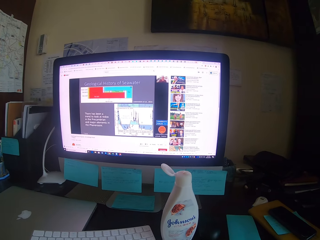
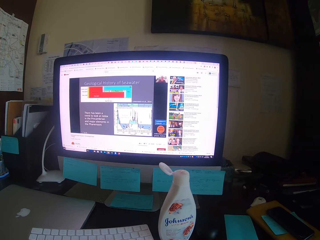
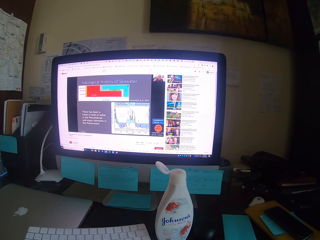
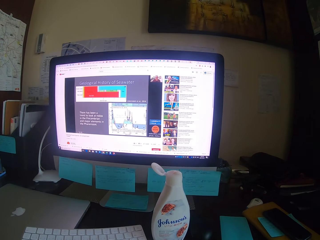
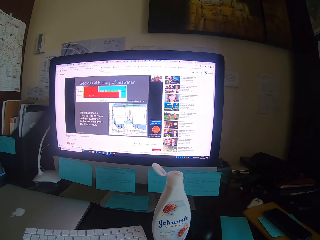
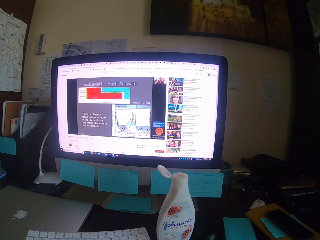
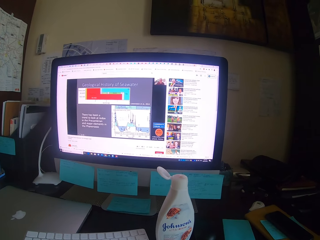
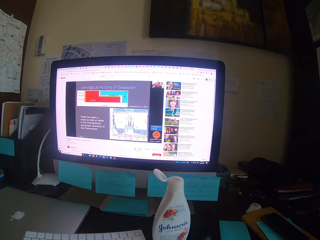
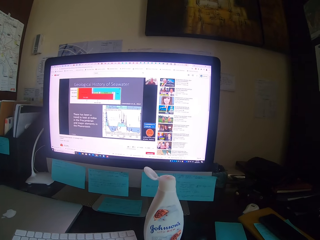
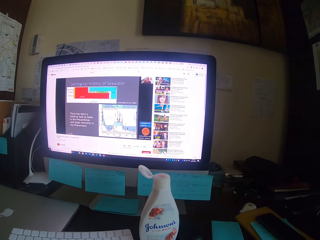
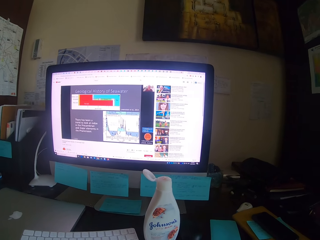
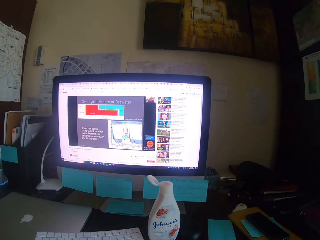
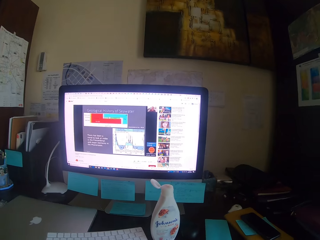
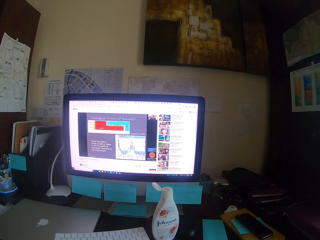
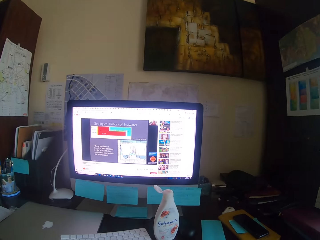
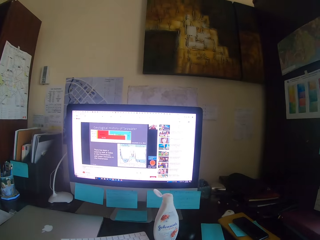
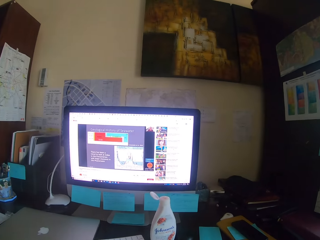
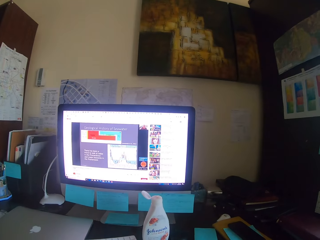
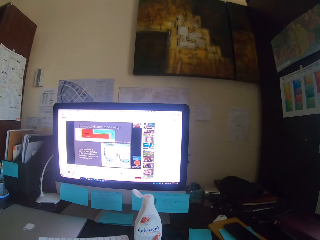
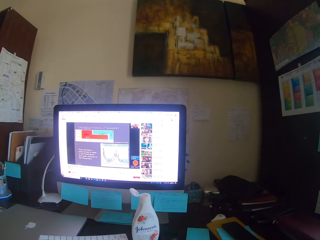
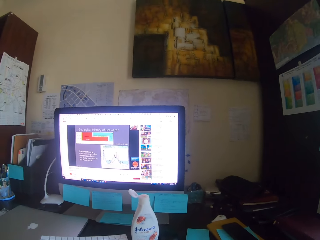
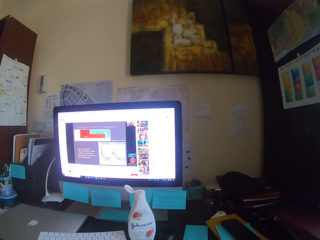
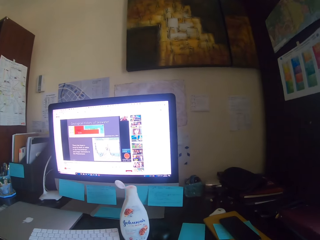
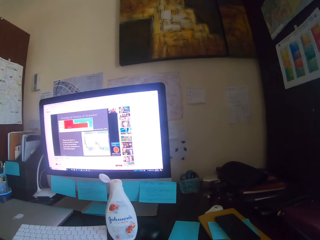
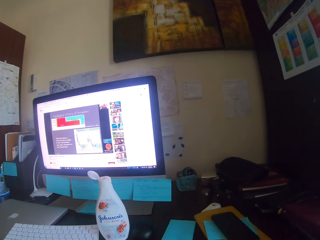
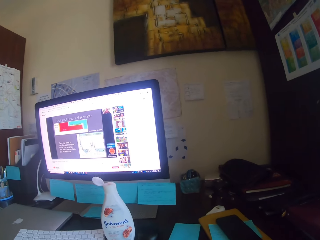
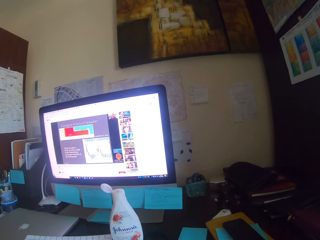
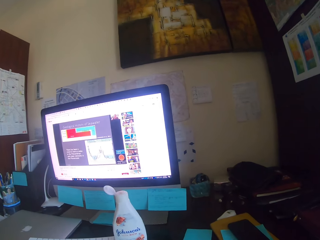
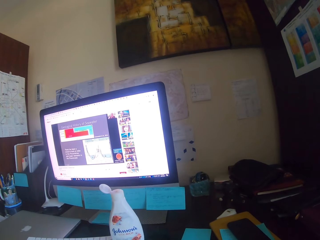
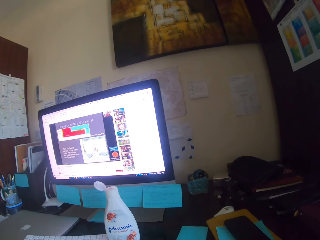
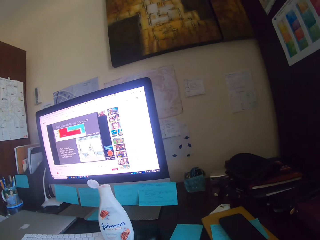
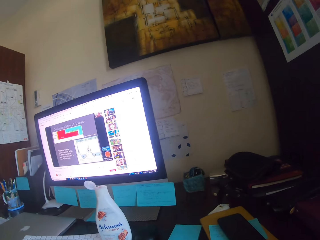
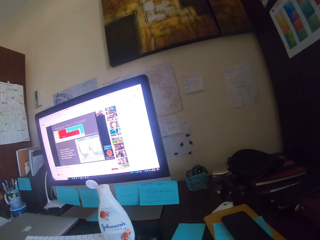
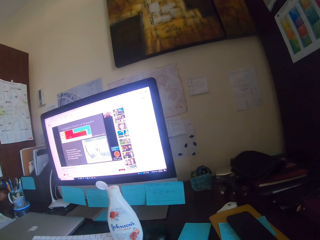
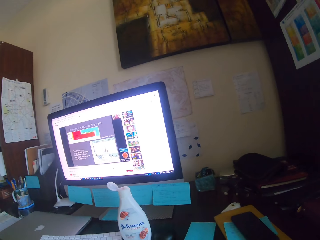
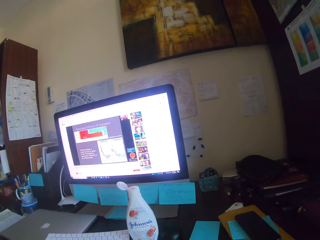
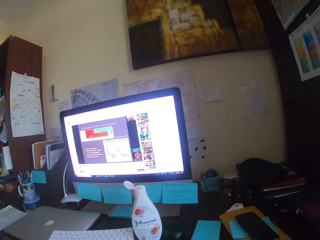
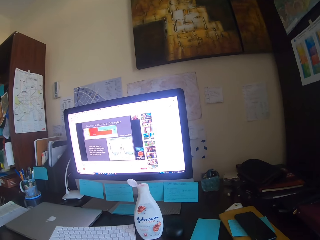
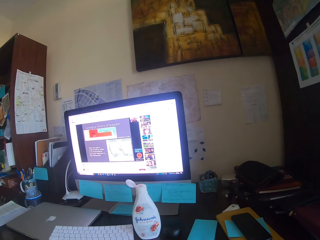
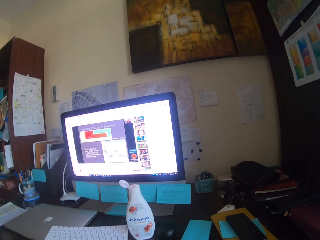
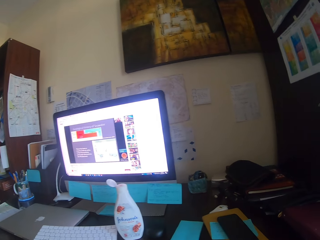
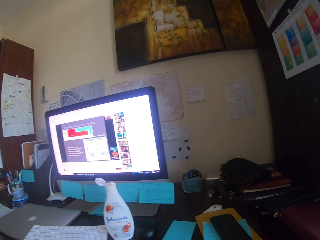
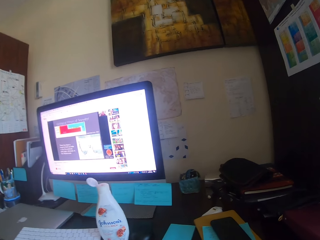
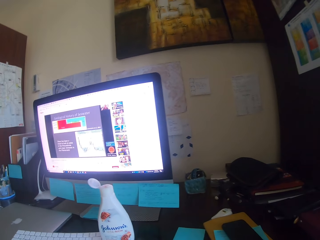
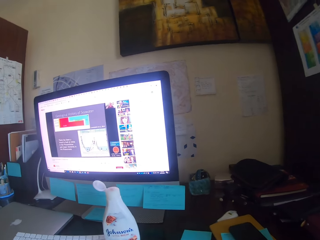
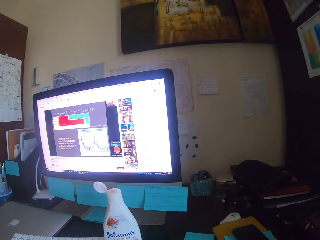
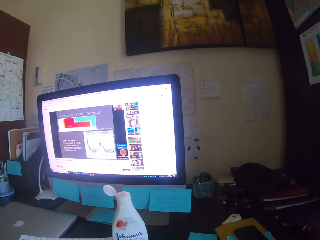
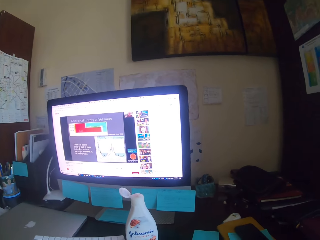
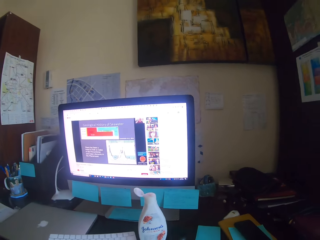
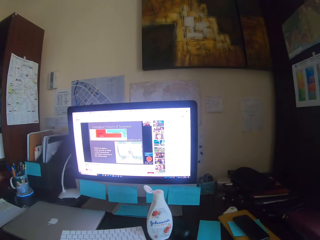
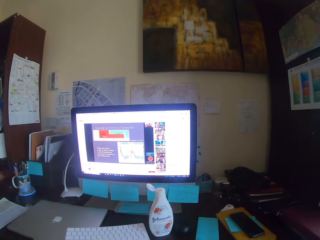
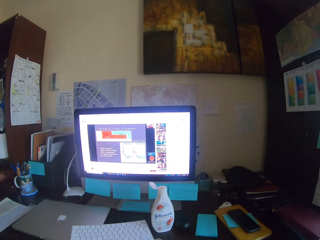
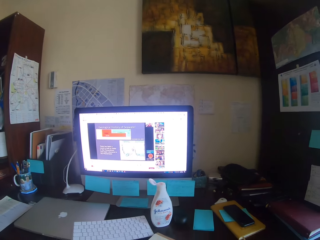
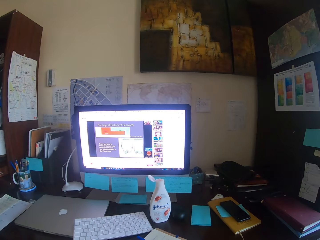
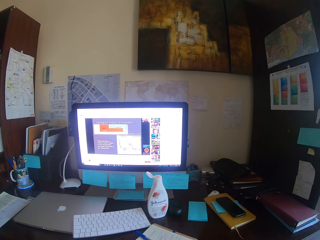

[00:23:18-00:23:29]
The camera wearer looks around.

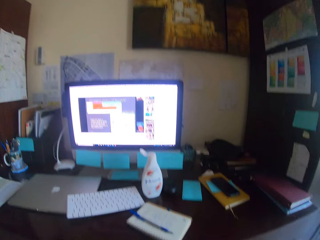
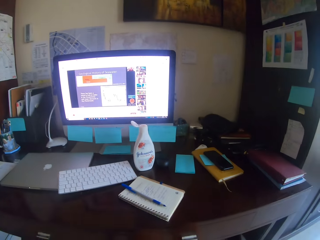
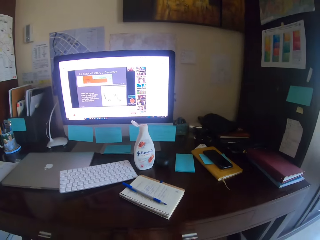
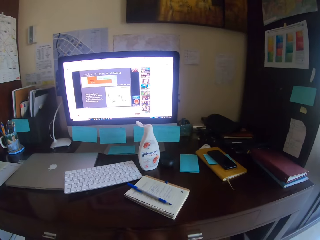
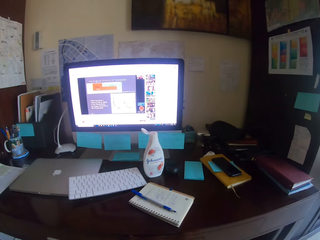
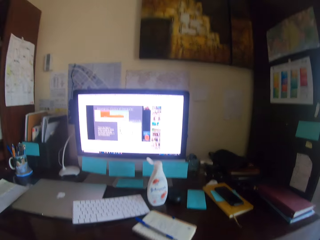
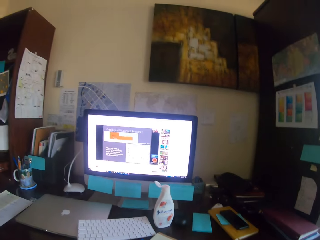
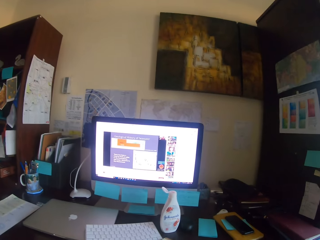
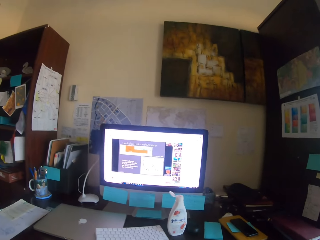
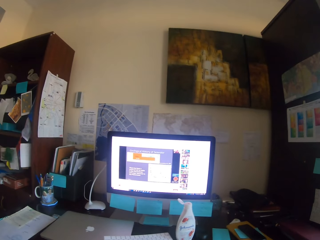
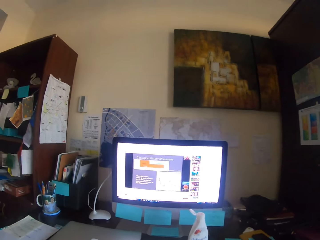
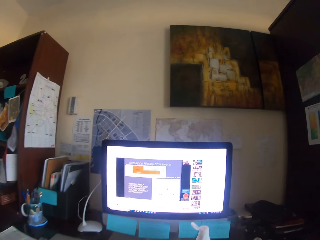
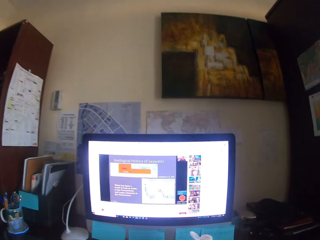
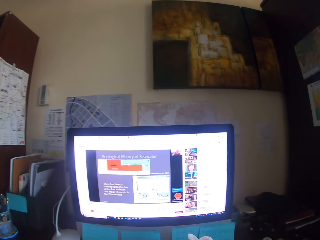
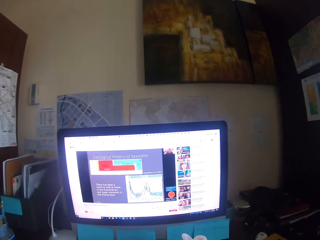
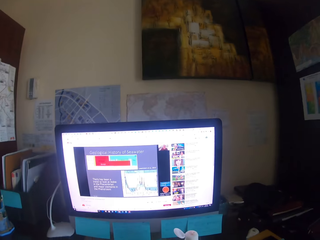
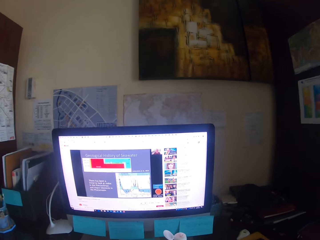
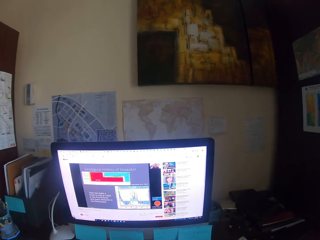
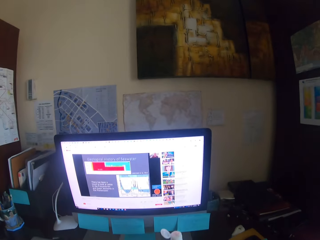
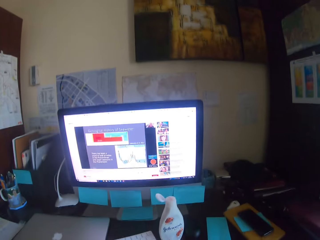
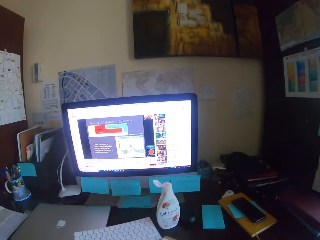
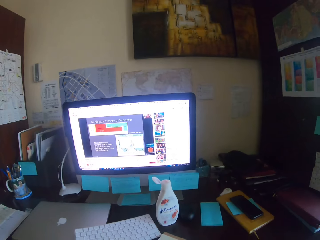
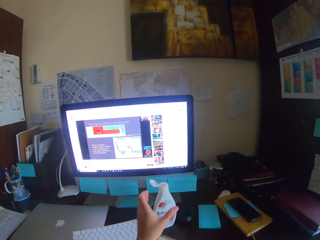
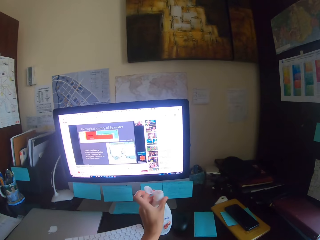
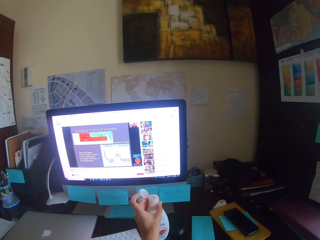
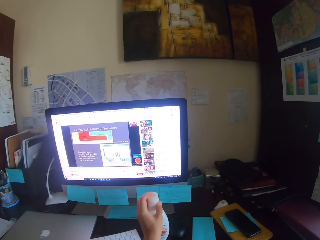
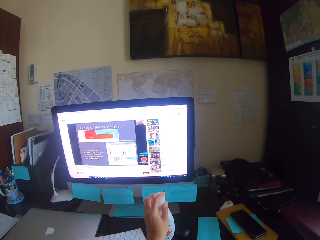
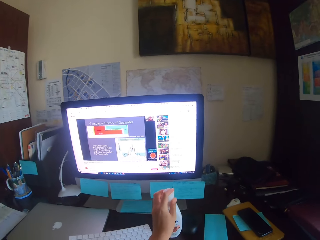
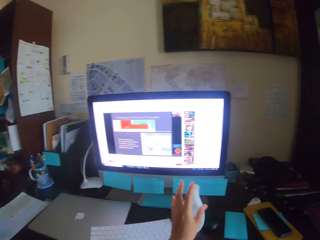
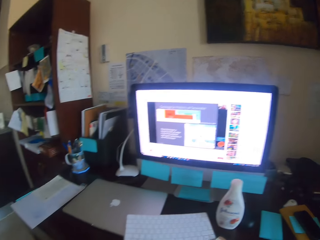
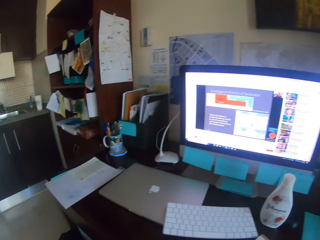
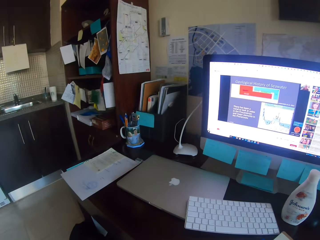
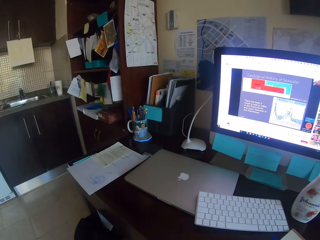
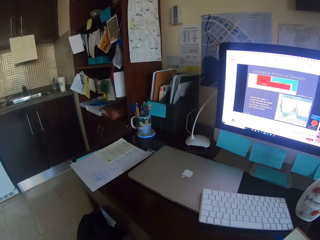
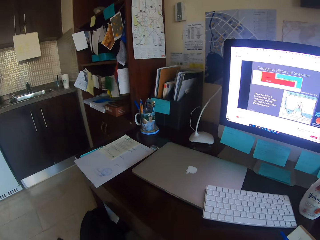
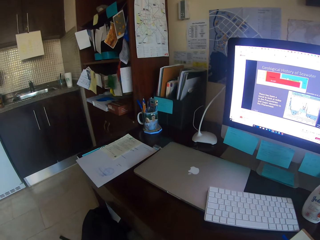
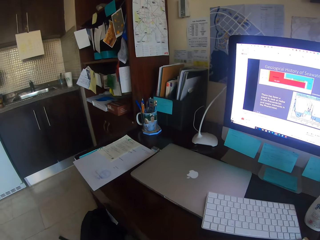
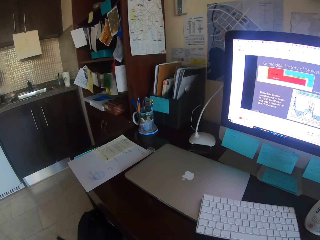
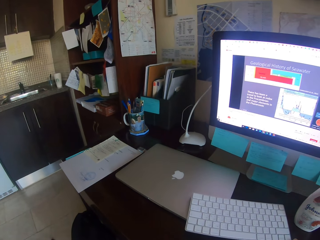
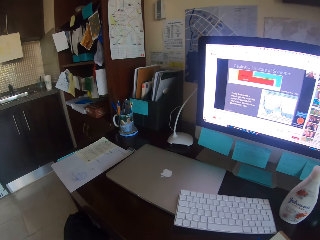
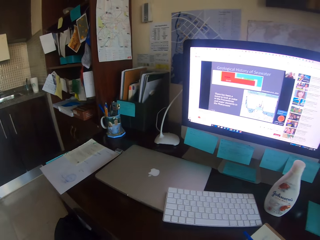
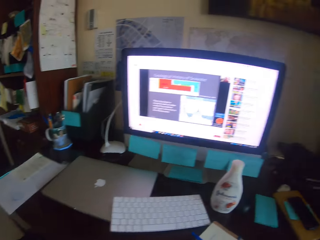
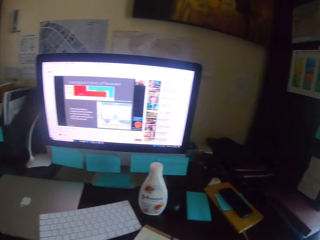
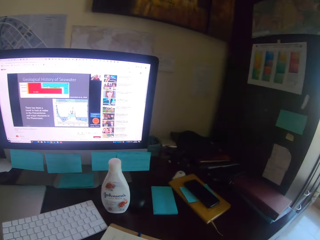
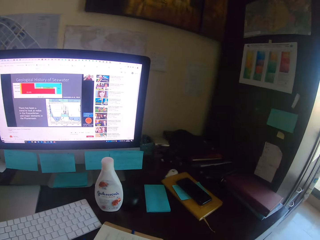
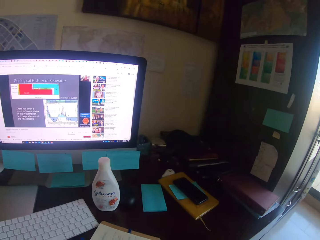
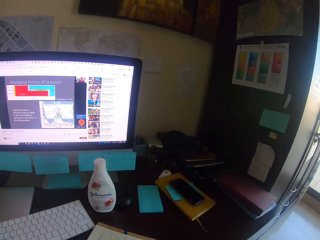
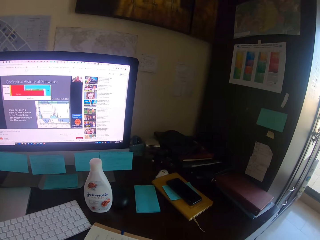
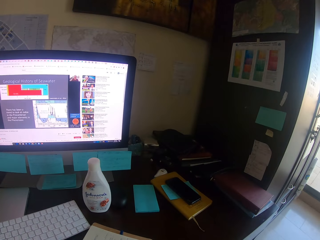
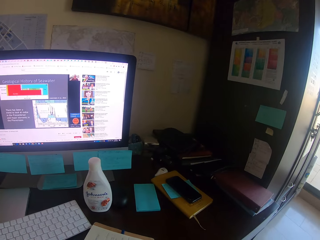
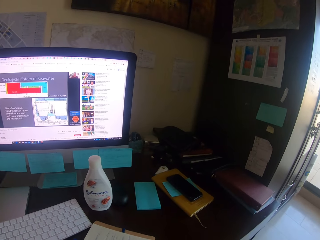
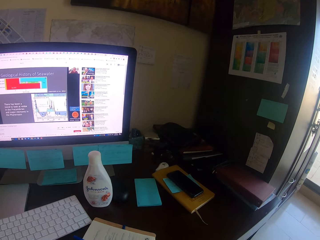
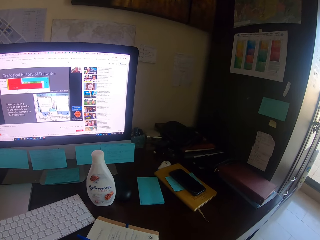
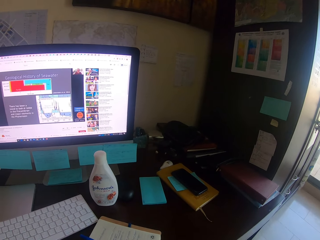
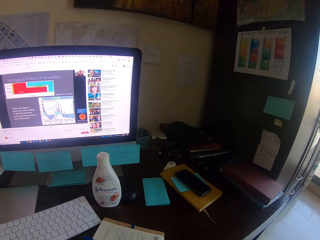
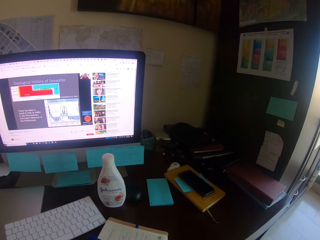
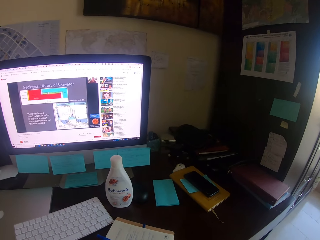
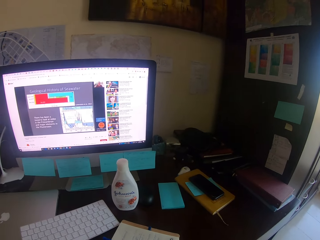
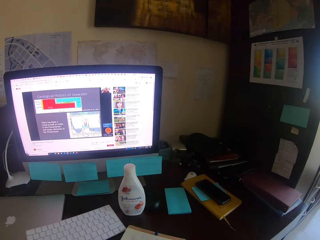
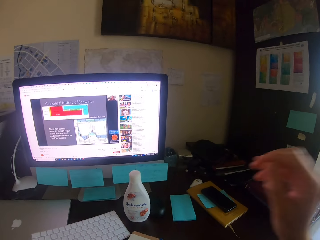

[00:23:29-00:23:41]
The camera wearer moves on the chair. They close the lotion. They look around. They look at the floor. They look at the television.
